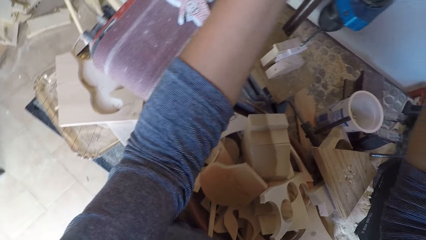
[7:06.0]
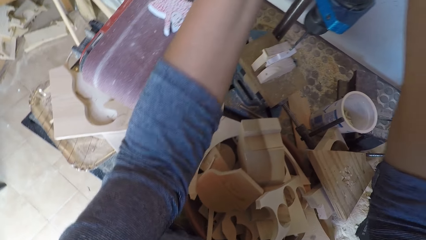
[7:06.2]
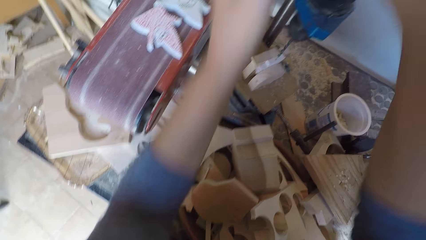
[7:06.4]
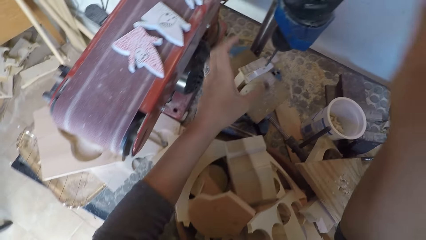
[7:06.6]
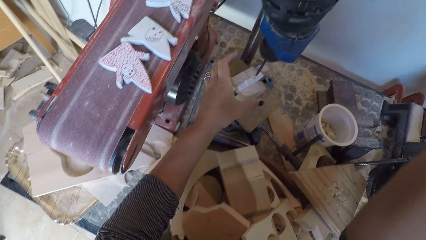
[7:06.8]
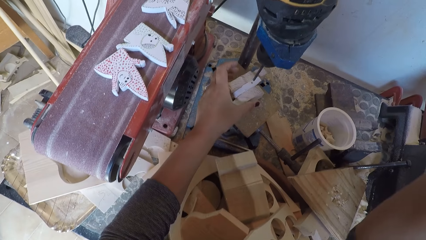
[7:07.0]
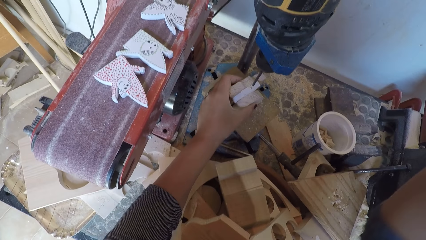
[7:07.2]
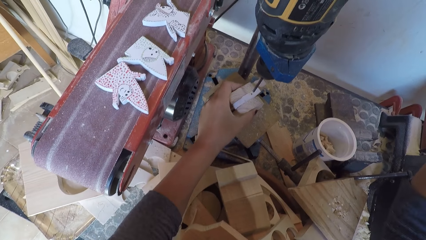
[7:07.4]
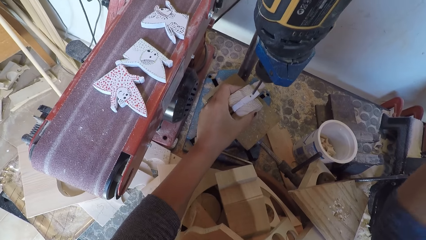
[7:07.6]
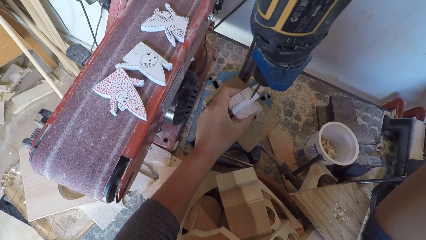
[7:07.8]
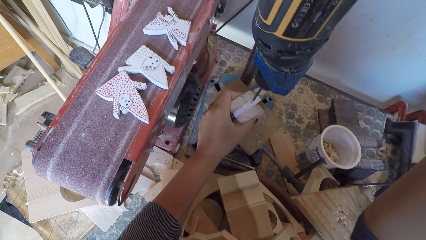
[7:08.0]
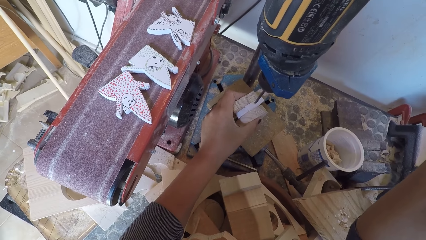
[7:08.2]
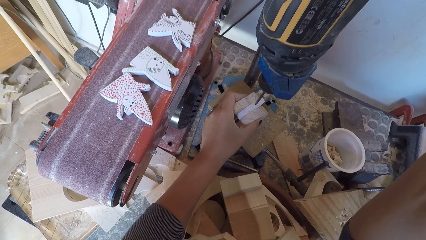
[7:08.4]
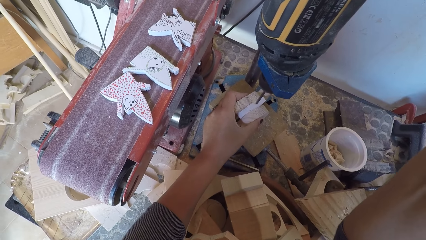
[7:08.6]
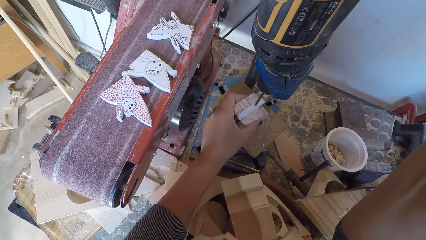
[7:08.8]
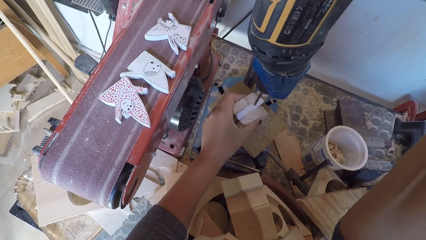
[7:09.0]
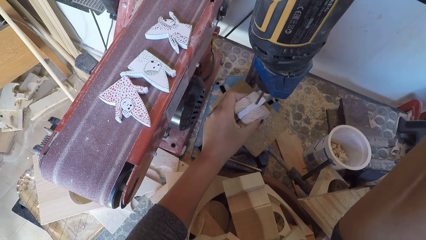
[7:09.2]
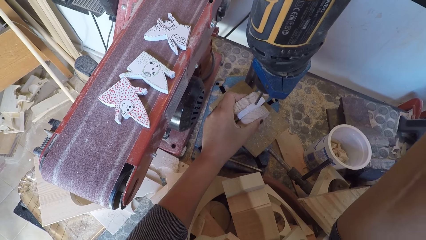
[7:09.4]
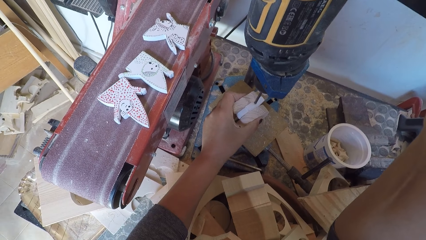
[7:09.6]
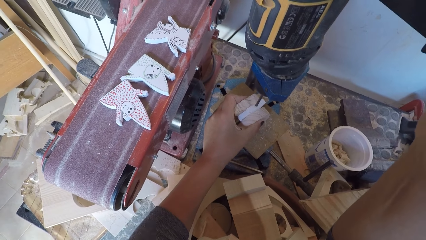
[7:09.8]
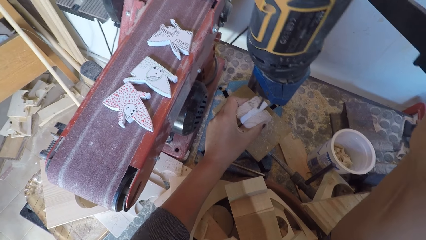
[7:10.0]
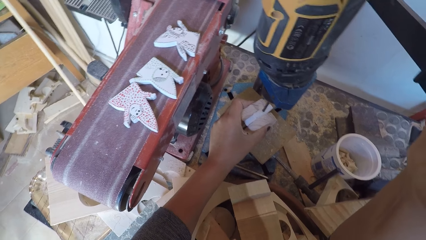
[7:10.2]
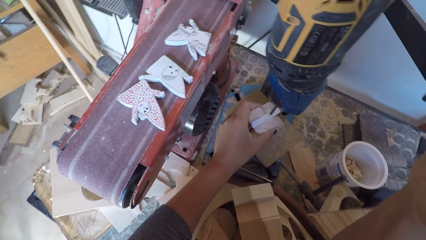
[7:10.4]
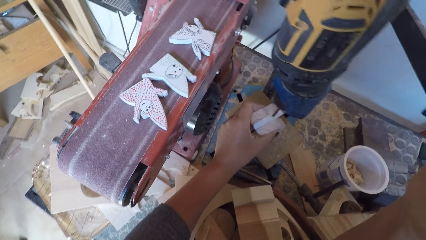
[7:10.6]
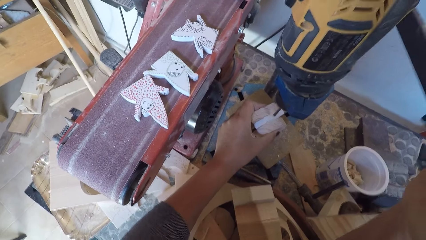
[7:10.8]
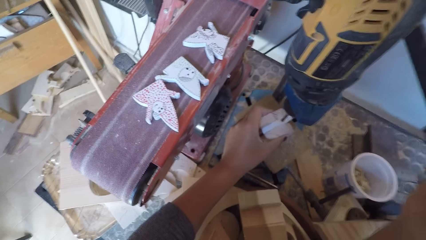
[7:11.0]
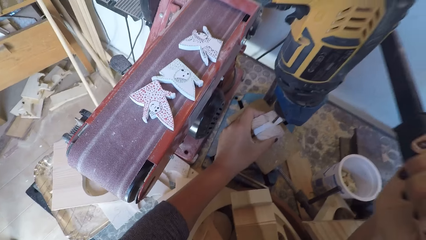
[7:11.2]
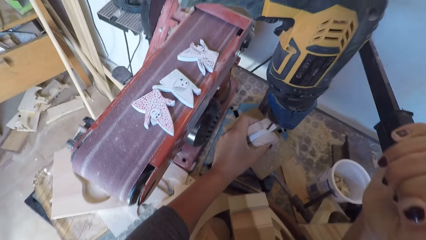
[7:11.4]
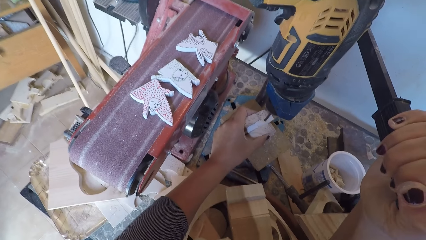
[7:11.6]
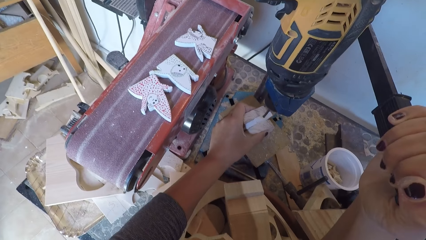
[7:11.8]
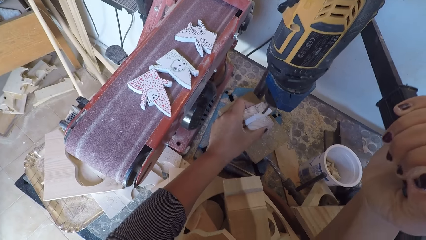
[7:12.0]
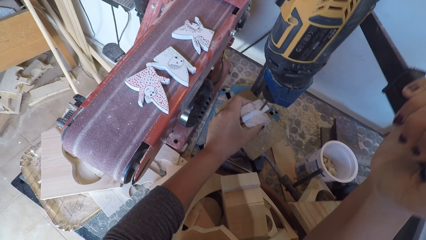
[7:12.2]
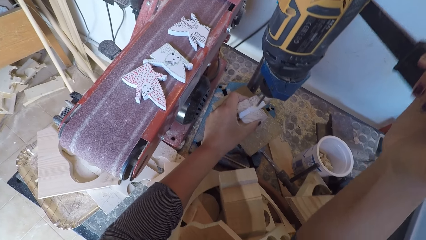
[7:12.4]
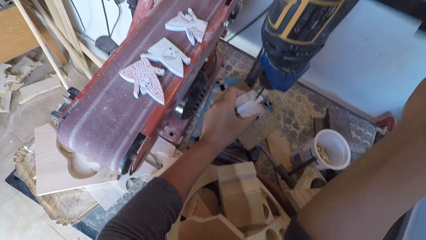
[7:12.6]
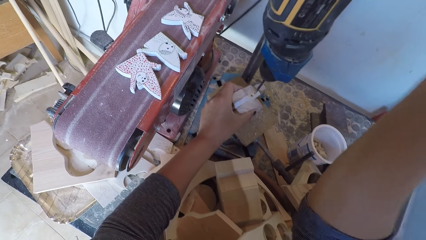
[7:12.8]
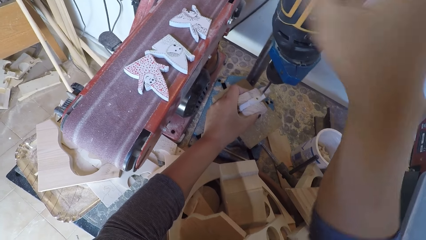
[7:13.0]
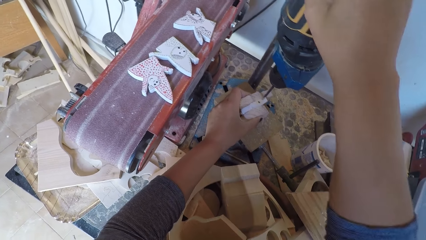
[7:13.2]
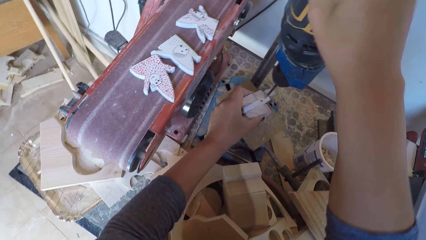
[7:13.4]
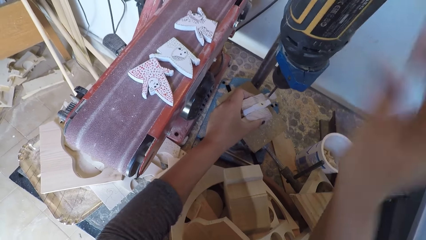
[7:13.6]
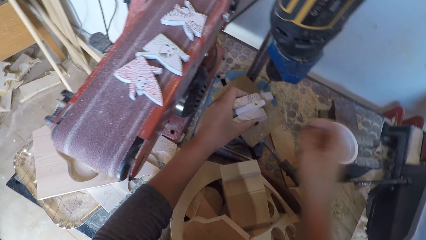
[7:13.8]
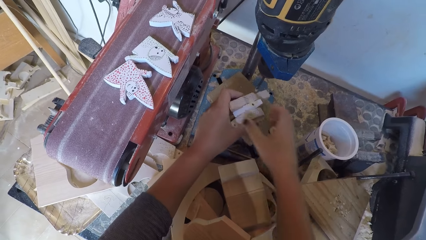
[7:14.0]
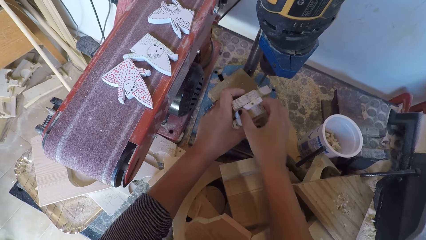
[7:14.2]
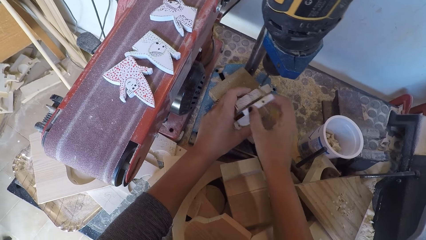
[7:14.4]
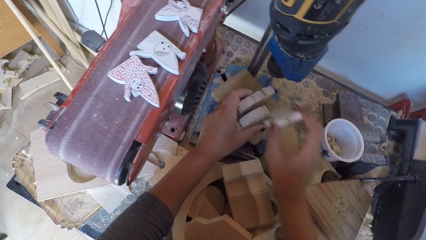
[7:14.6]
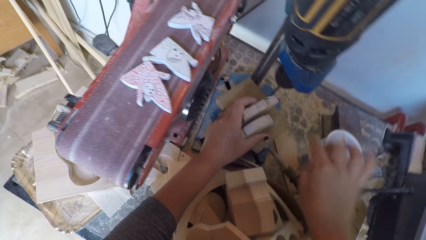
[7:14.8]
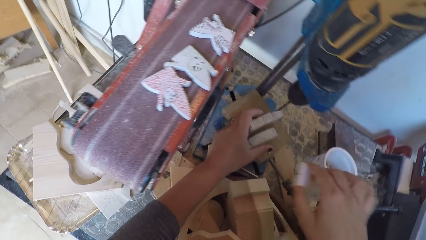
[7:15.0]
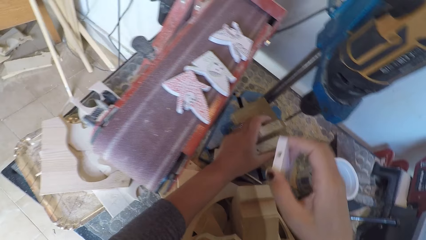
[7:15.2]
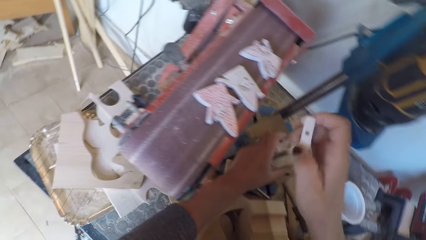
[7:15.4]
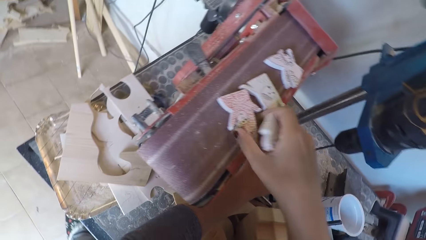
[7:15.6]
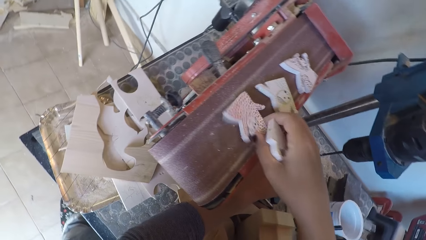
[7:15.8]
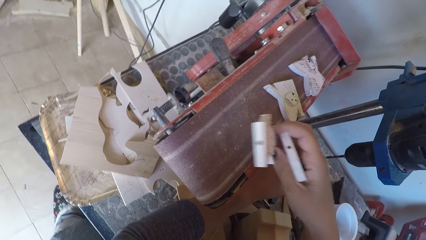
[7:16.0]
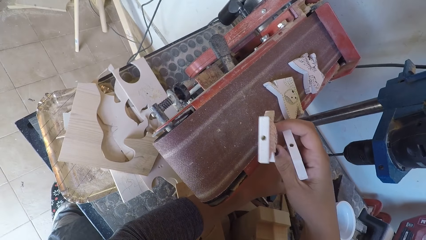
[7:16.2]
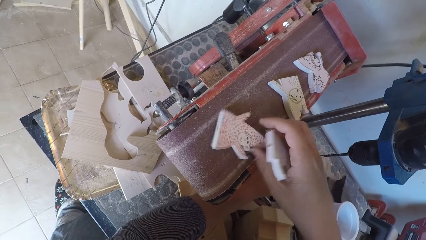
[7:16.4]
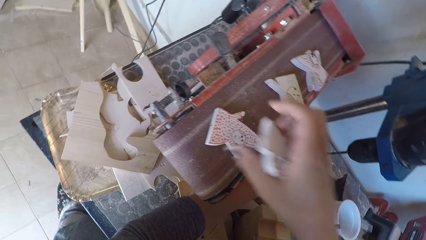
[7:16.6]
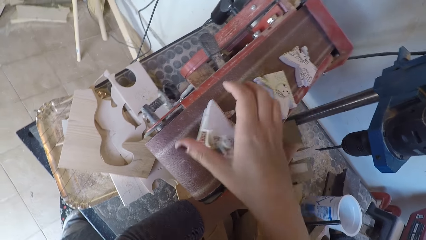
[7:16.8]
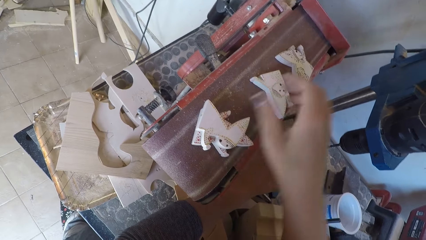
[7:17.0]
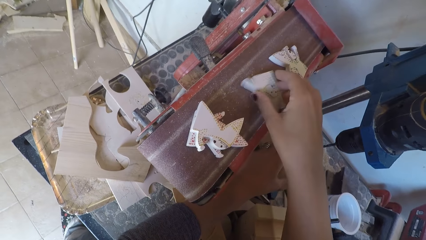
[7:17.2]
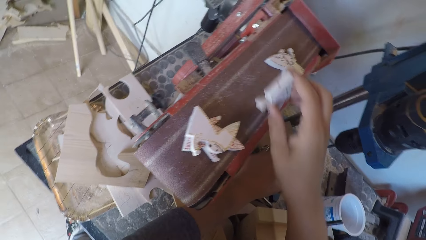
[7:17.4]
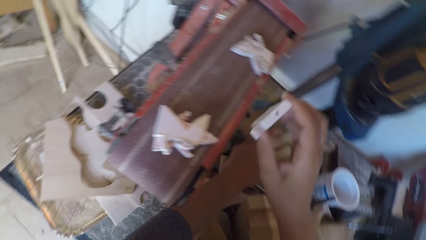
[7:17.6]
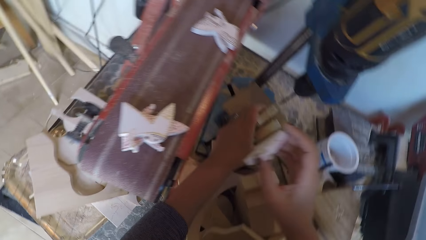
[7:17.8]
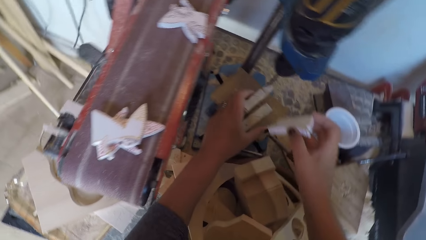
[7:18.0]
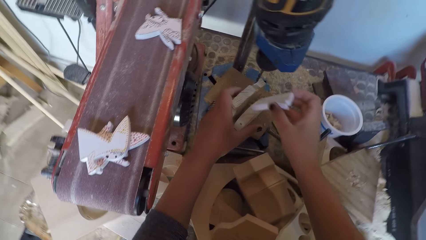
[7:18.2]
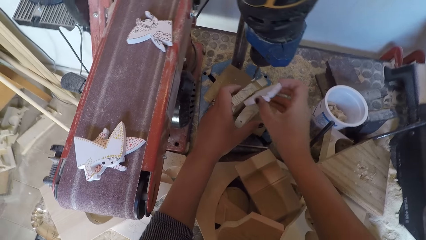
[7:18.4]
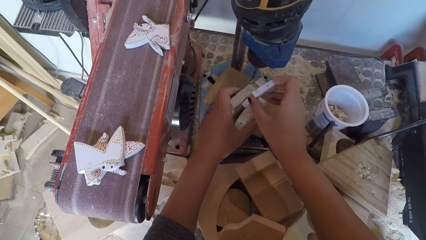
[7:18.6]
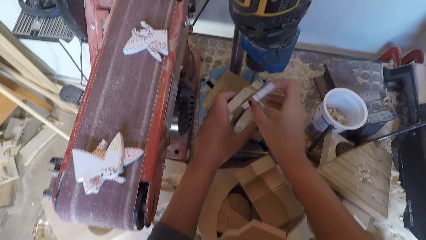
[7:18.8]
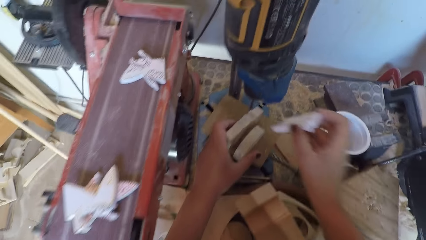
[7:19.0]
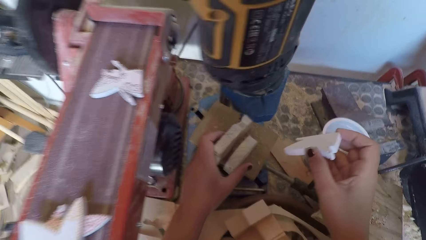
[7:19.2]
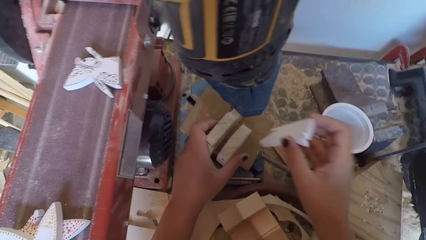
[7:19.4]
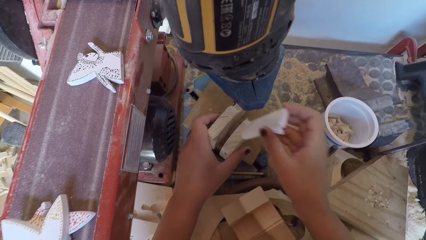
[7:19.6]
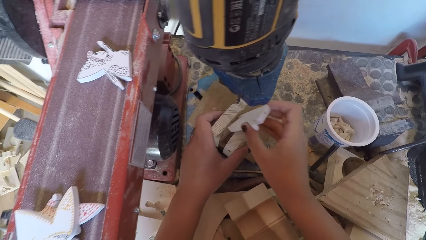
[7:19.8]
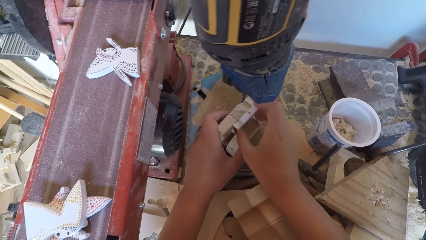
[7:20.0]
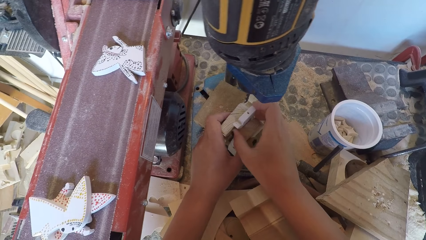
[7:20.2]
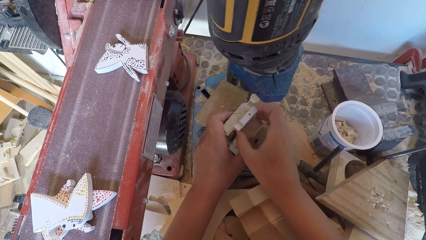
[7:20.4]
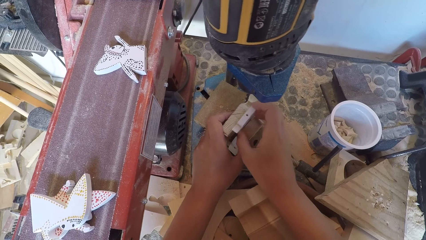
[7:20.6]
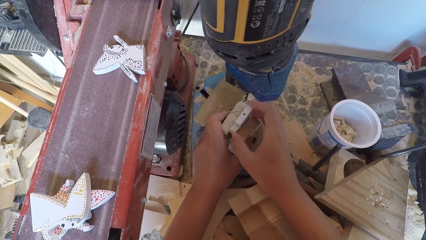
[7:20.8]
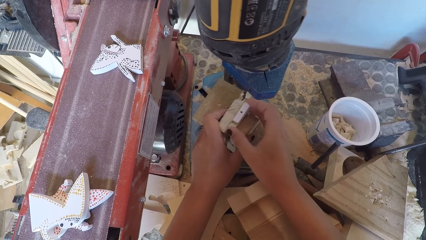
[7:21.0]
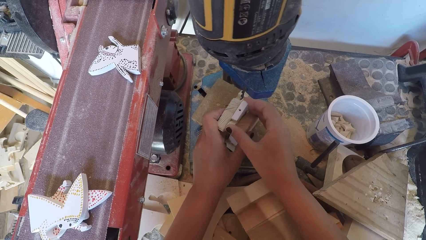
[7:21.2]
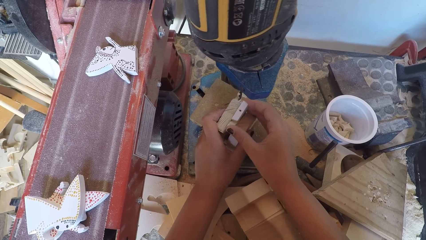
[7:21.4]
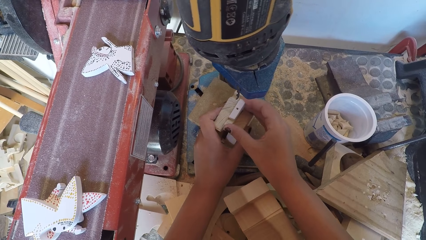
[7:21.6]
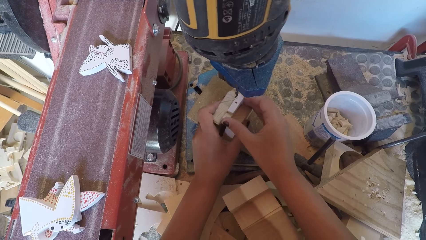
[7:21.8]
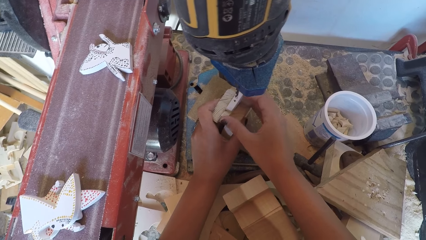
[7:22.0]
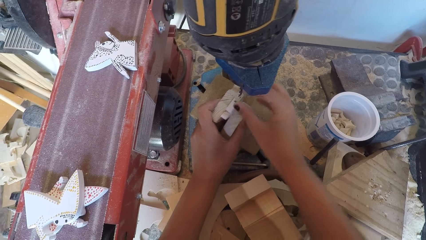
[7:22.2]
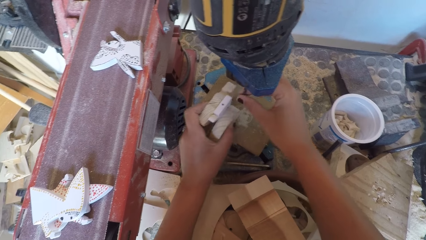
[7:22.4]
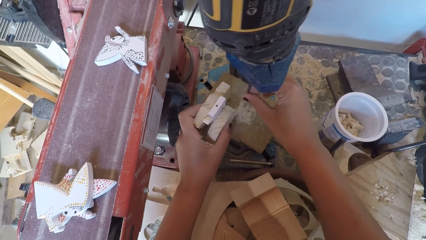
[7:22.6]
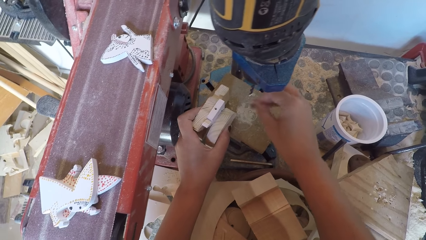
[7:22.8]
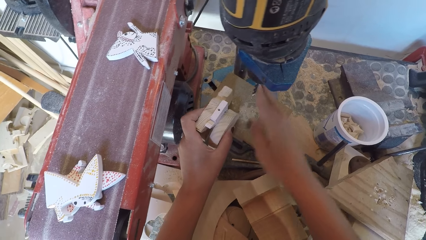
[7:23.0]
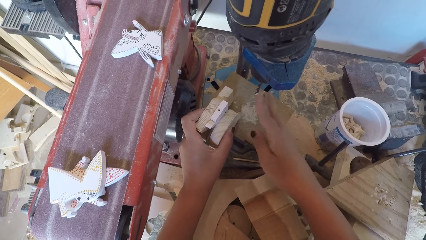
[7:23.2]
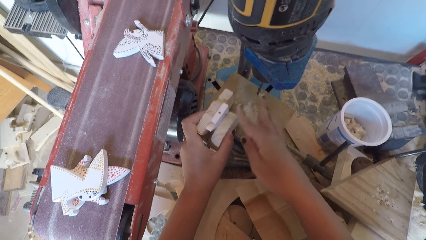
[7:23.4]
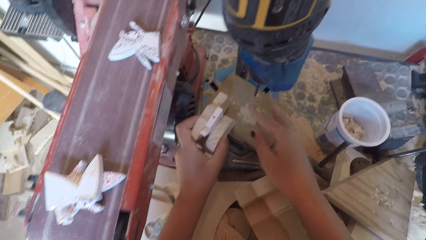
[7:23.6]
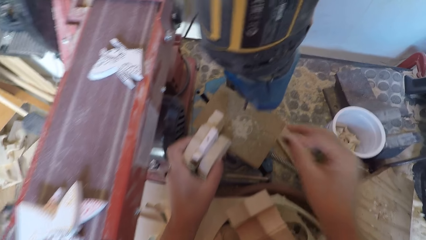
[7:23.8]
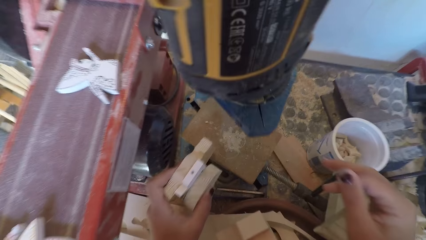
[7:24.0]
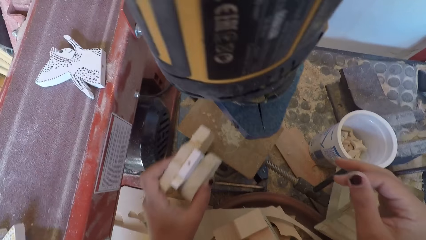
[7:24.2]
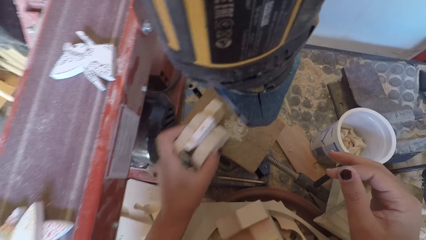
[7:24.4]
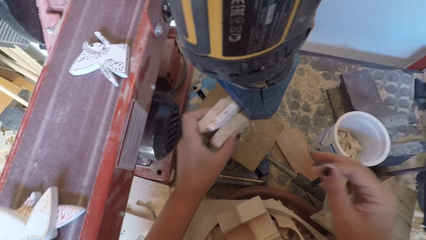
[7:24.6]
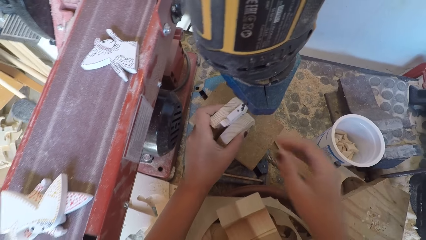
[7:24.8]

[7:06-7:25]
The camera wearer holds pieces of wood under the drill bit. They drill the wood ornament. They switch off the drill machine. They hold the pieces of wood under the drill bit. They remove the piece of wood on the arrangement. They put the piece of wood on the sand paper. They pick up the piece of wood on the sand paper. They place the wood ornaments in between two woods. They clean the drill bit.
